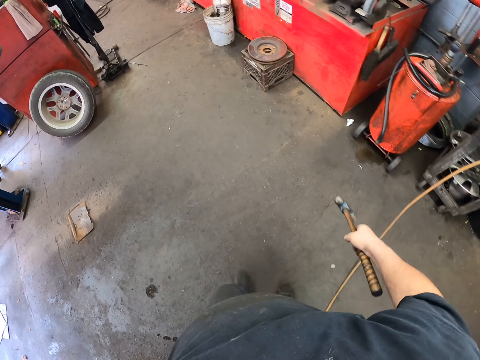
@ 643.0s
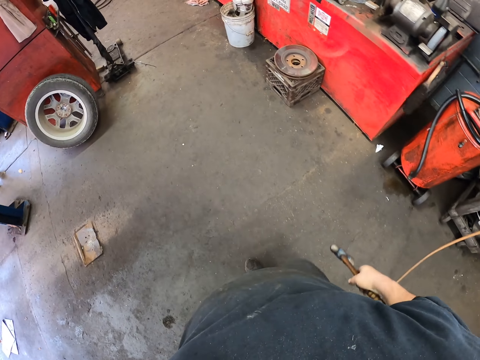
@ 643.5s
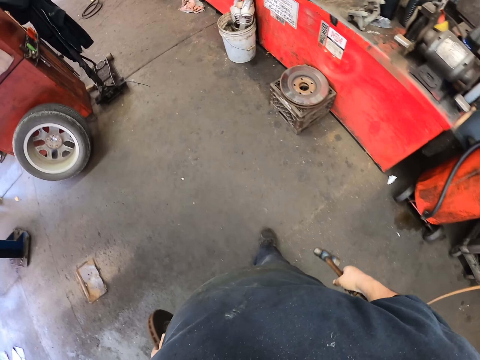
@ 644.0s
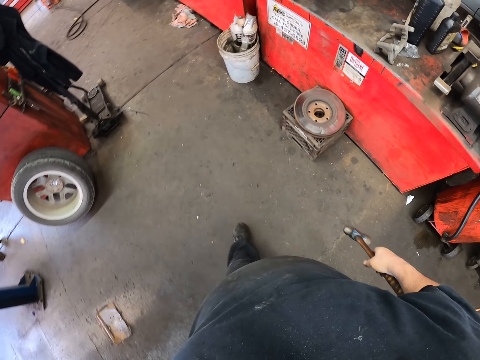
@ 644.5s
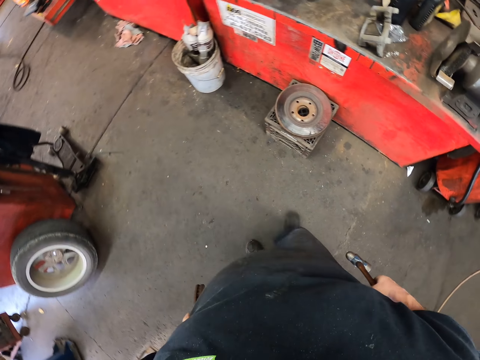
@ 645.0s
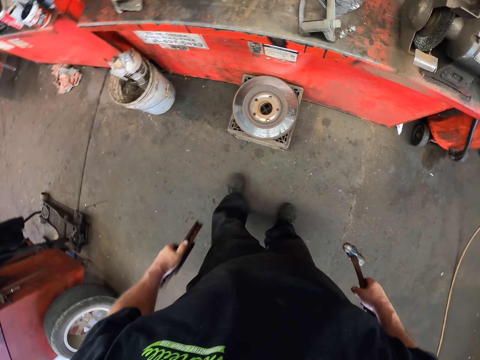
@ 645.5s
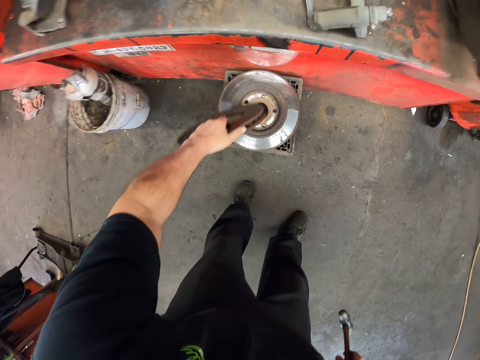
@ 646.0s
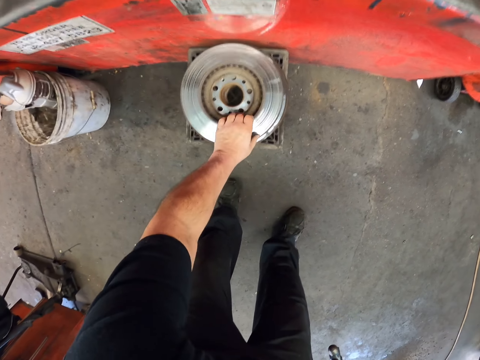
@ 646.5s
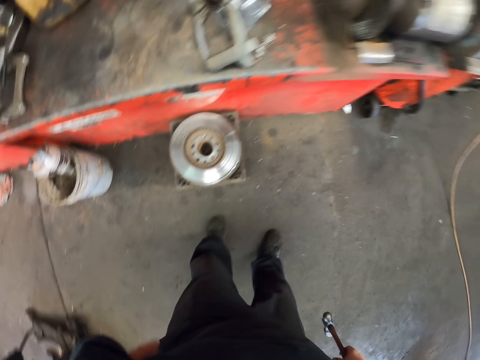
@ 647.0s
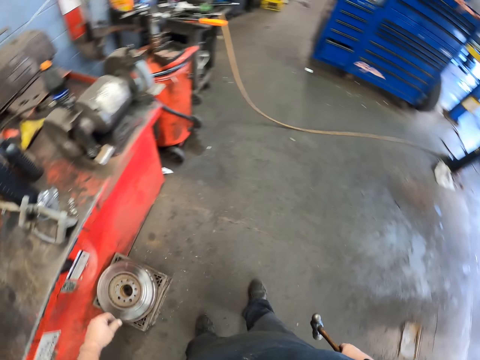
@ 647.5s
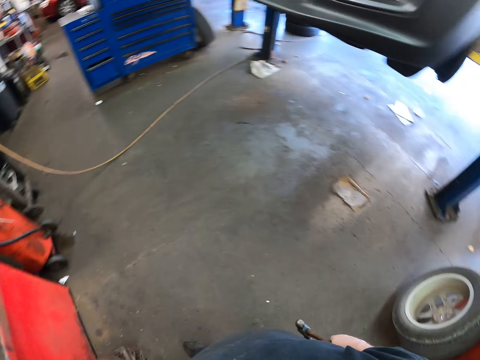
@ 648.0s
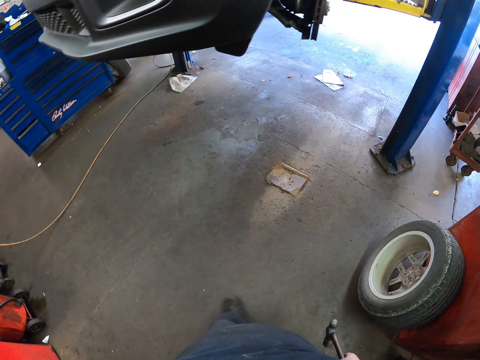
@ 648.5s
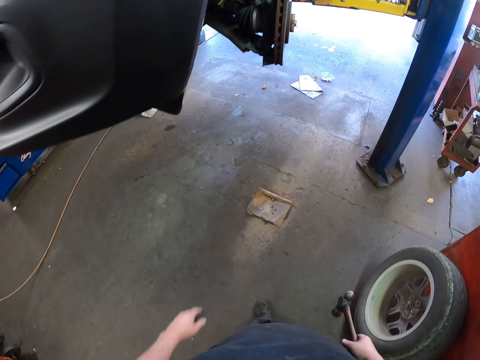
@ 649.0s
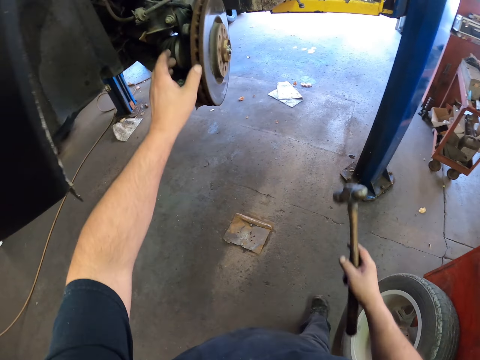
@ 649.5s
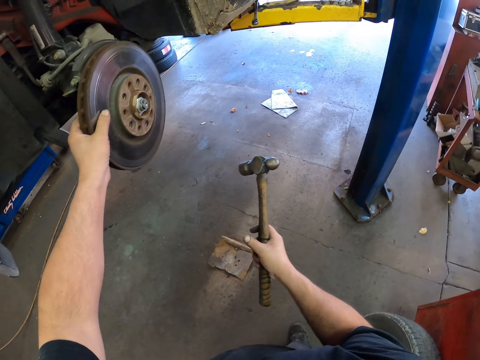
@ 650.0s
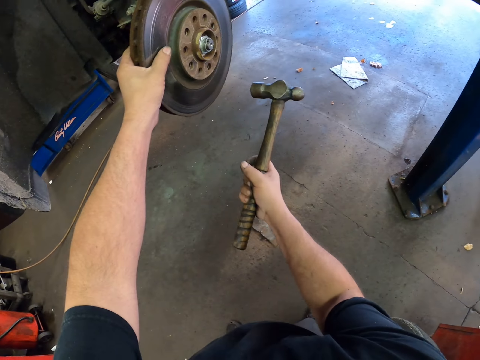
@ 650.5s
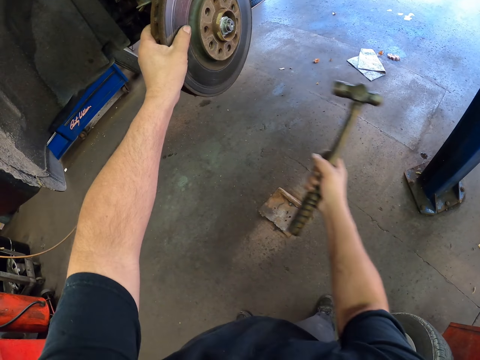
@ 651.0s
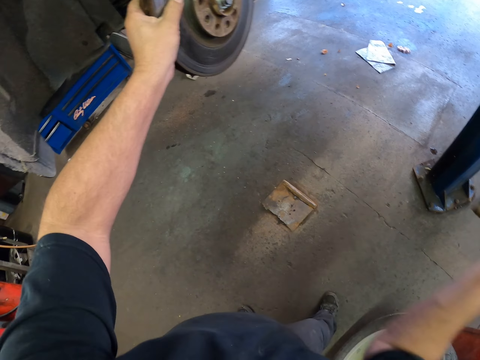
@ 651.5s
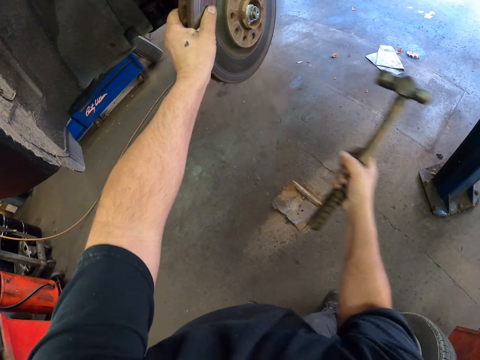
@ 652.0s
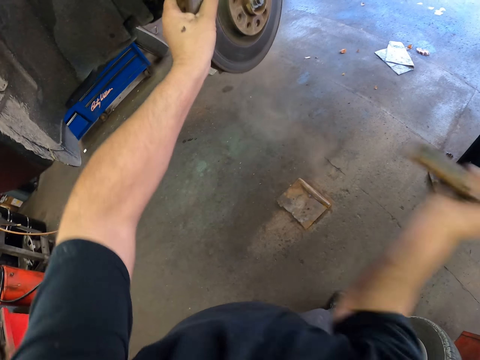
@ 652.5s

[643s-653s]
The camera wearer walks around the room. They put the disc brake or wheel bearing on another disc brake. They walk. They touch another disc brake. They hit the wheel bearing with the hammer.

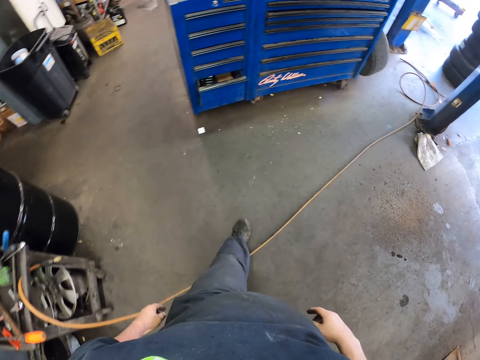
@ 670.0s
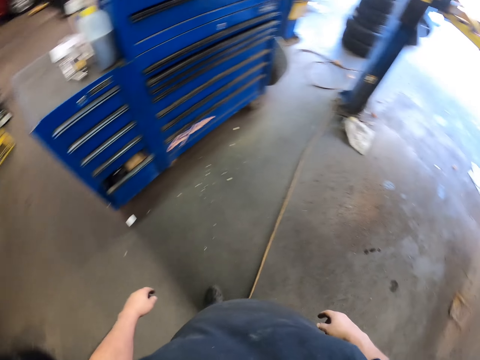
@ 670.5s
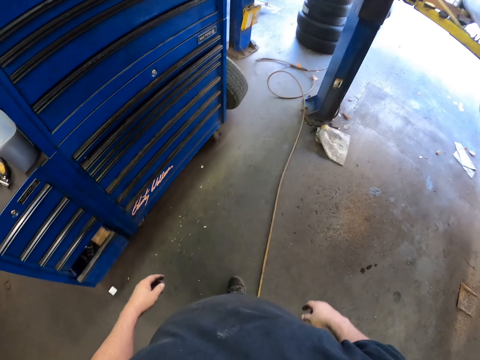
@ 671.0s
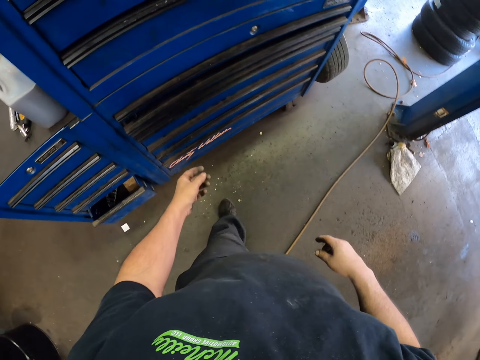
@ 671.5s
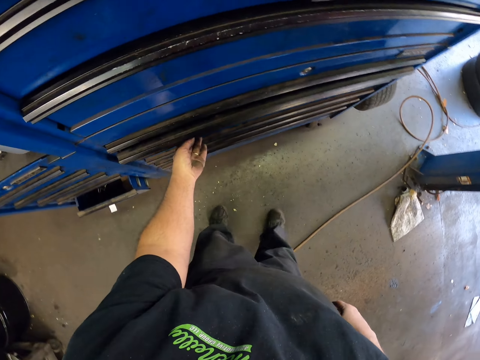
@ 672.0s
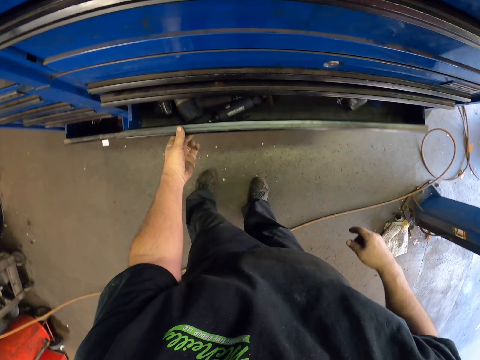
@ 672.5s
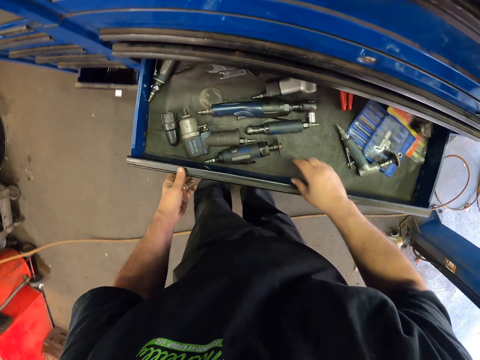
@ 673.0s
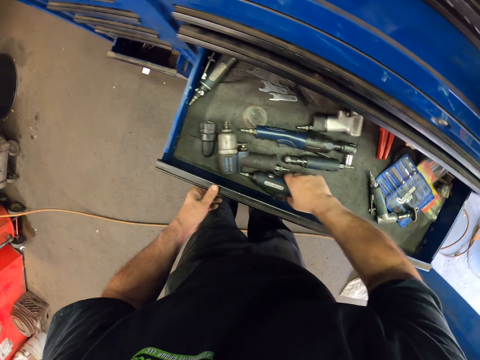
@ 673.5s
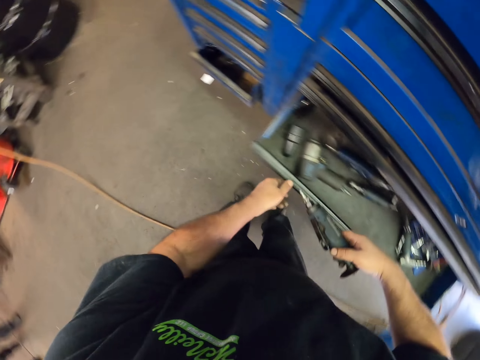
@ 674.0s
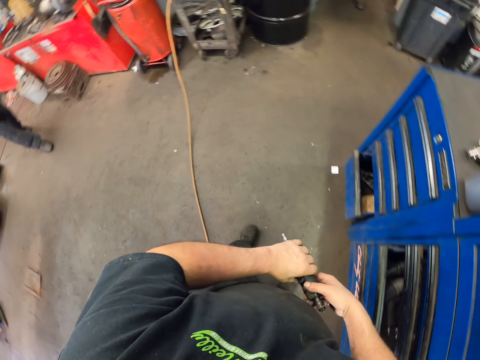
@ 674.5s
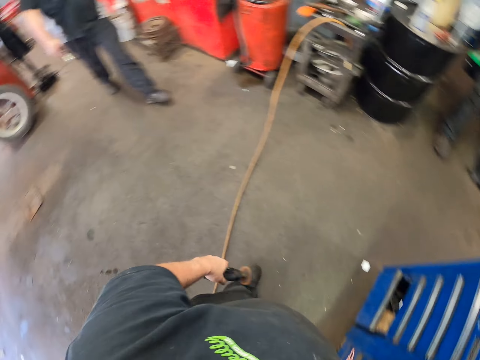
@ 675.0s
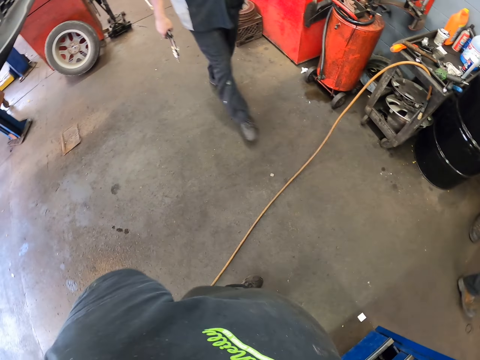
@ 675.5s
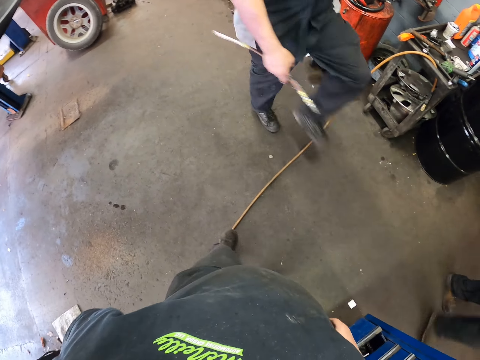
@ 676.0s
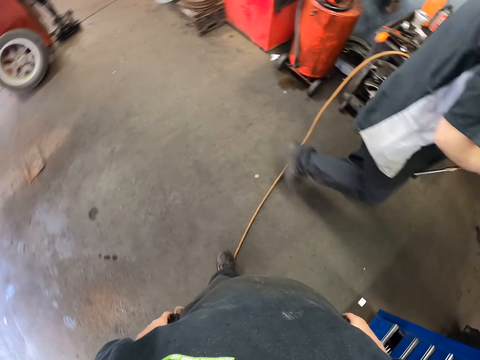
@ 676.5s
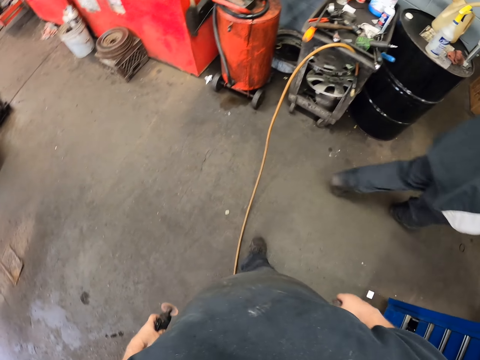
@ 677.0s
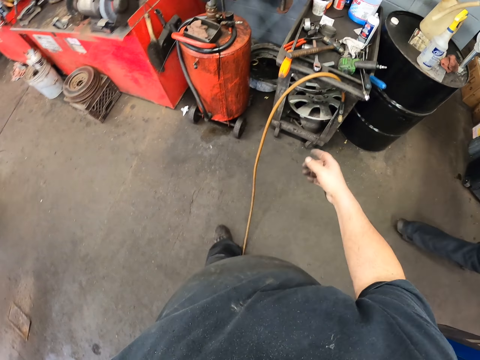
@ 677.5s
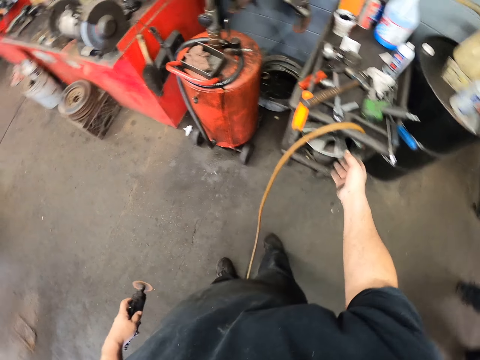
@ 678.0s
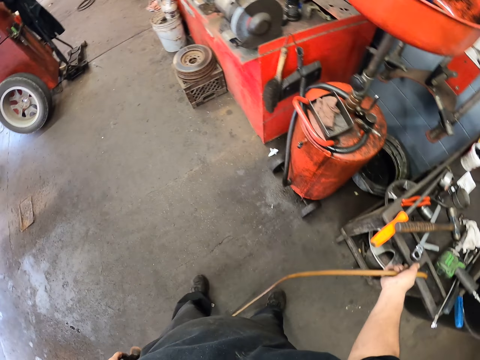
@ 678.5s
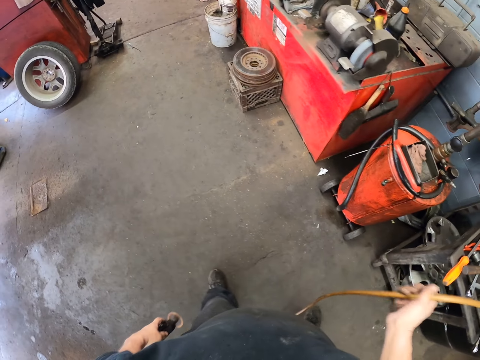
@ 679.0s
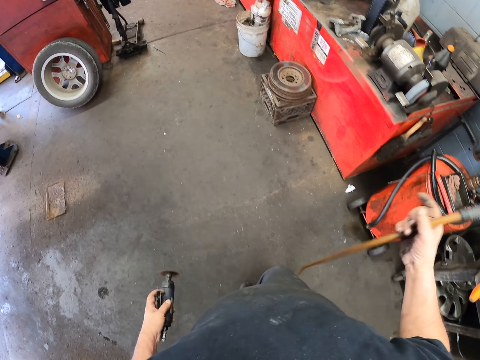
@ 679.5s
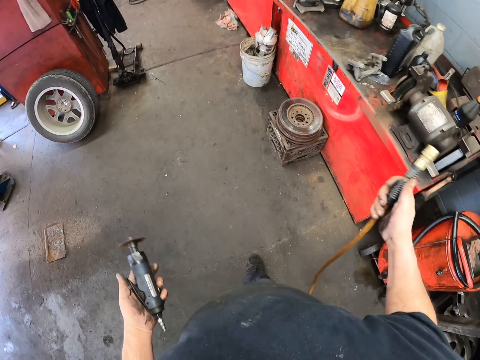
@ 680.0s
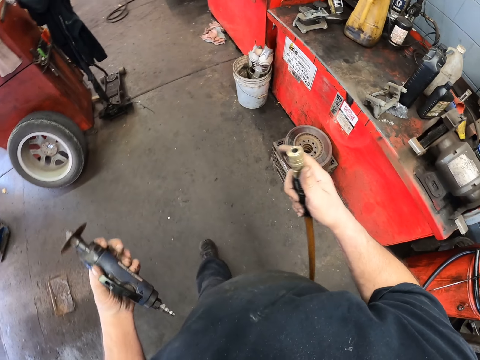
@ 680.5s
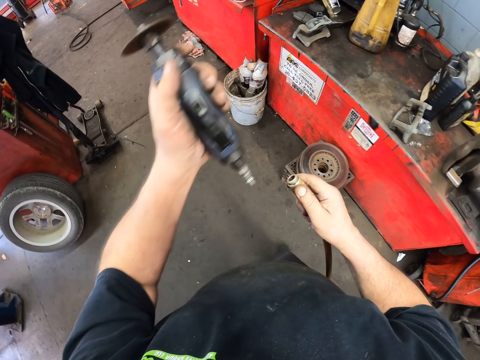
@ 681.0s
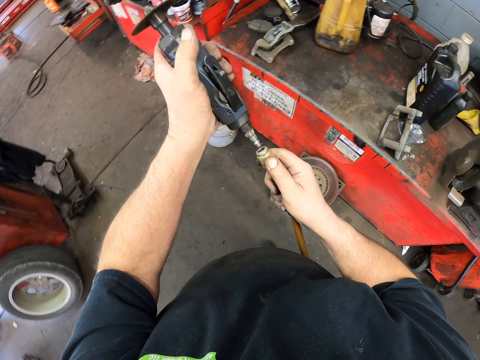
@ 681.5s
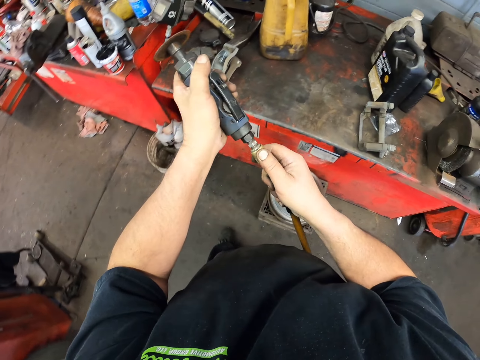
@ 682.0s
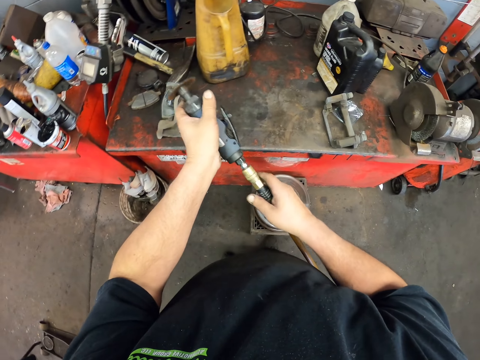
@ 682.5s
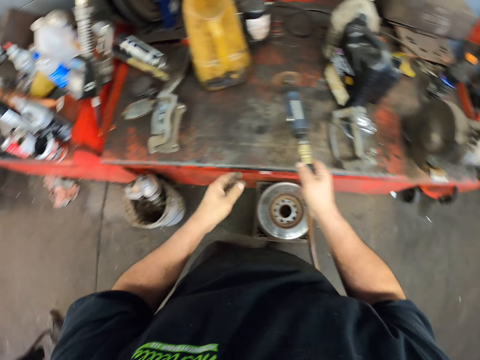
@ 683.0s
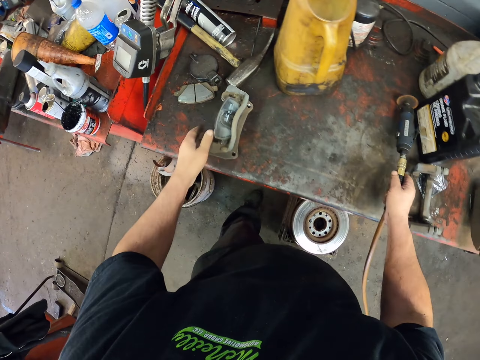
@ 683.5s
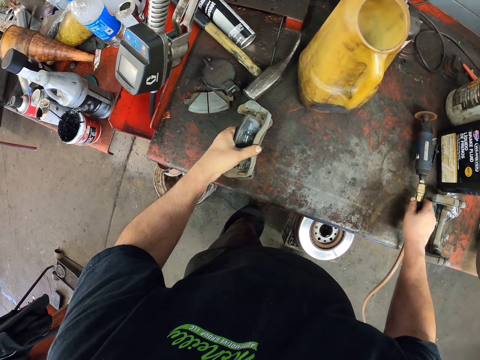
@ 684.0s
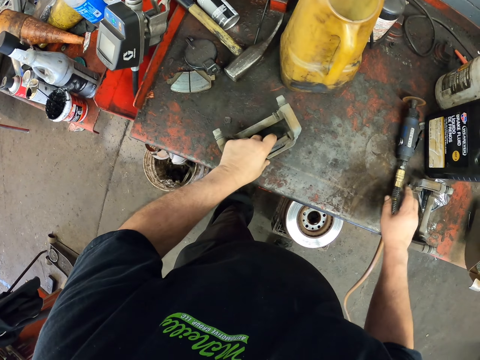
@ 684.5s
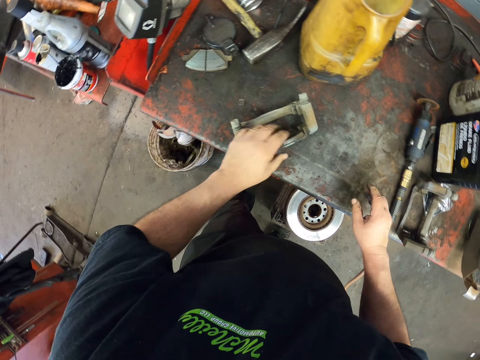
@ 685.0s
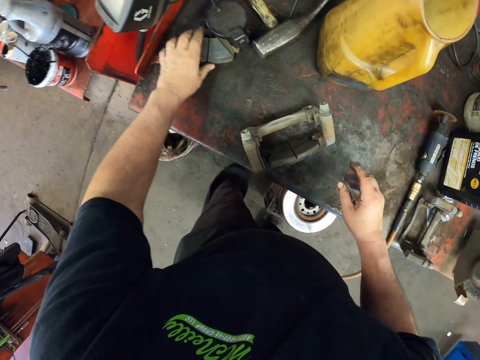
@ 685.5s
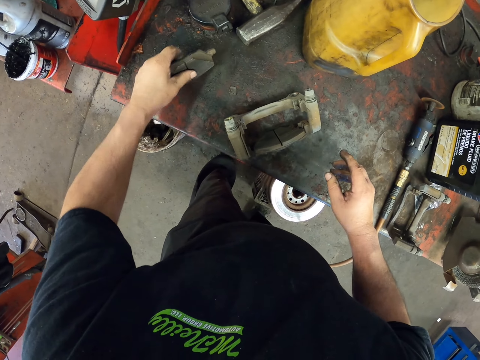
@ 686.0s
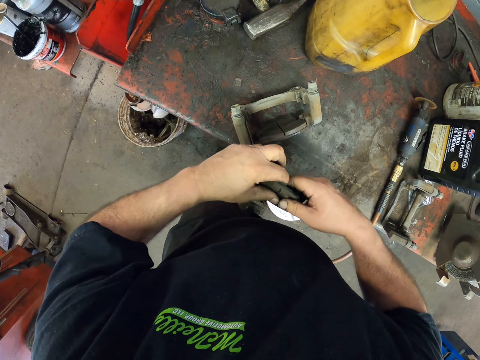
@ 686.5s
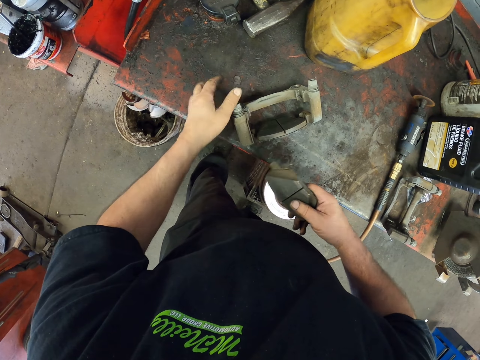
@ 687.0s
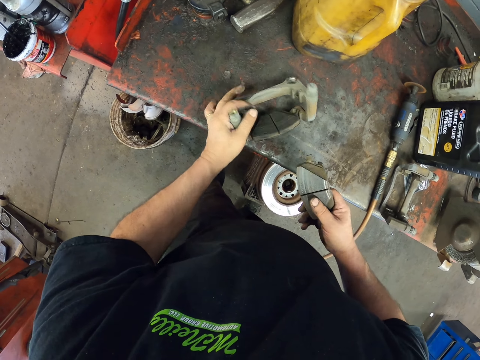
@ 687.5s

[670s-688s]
The camera wearer walks. They open a toolbox drawer. They pick up a metal grinder from the drawer. They close the toolbox drawer. They walk. A man walks around the room. The camera wearer picks up a hose pipe. They pull the cable from the table. They connect the hose pipe with the metal grinder. They put the metal grinder on the metal structure. They move a brake caliper mount. They pull something on the table. They pick up a brake pad. They turn the brake caliper mount.
